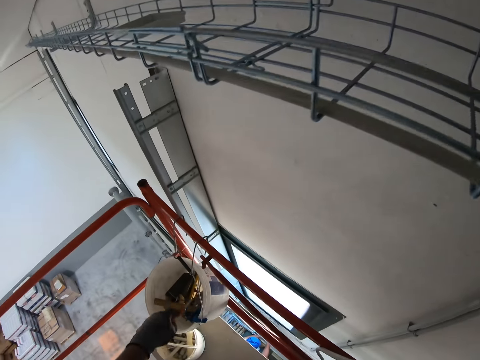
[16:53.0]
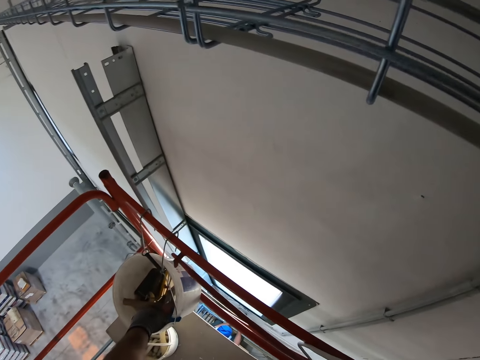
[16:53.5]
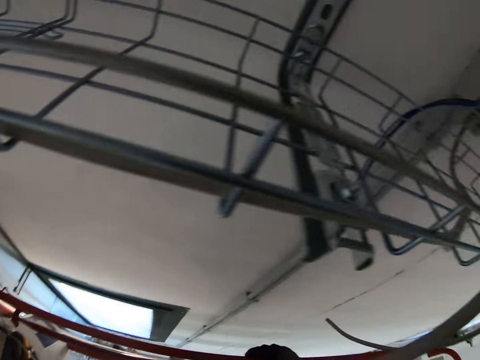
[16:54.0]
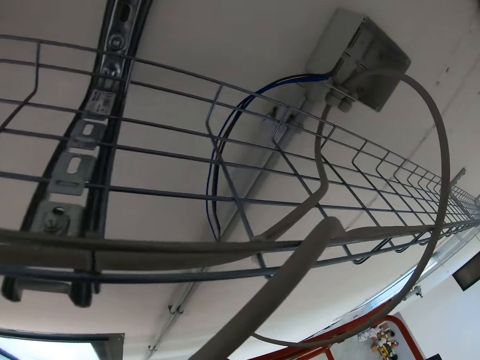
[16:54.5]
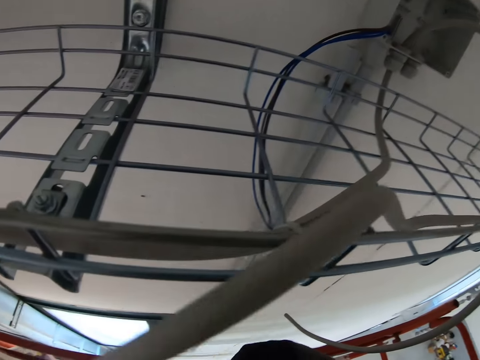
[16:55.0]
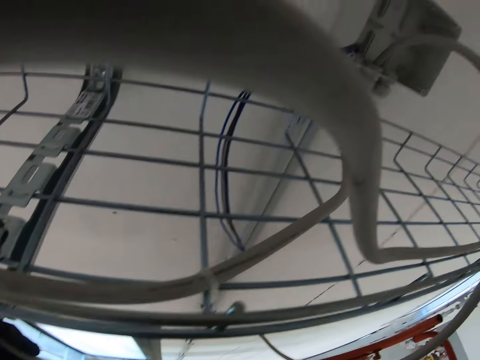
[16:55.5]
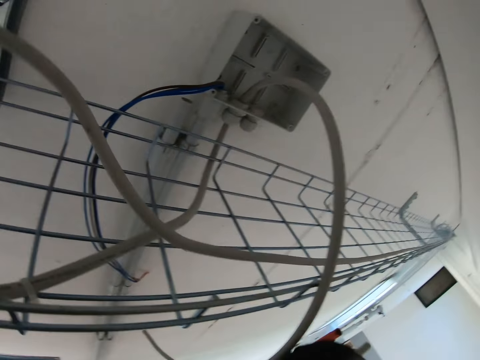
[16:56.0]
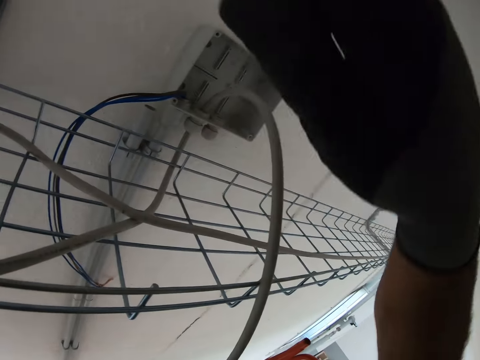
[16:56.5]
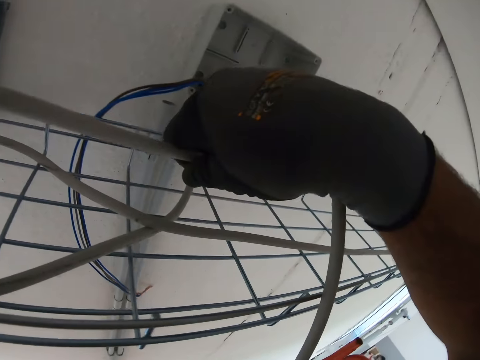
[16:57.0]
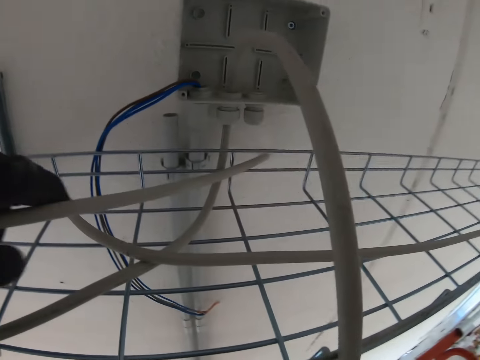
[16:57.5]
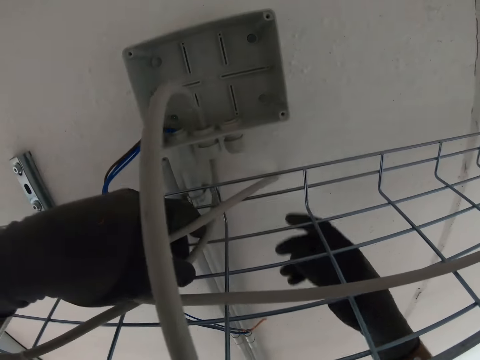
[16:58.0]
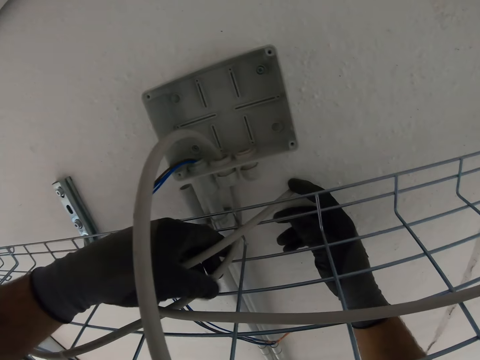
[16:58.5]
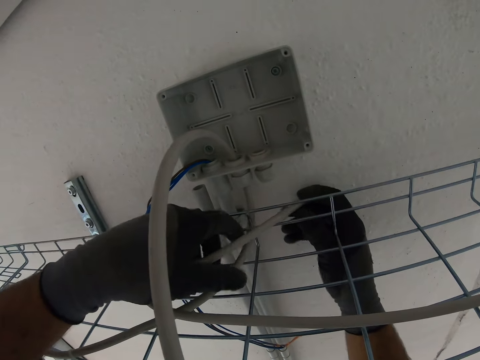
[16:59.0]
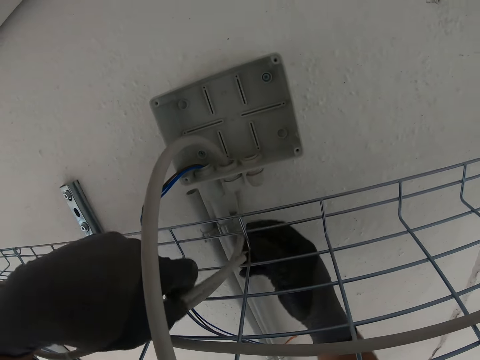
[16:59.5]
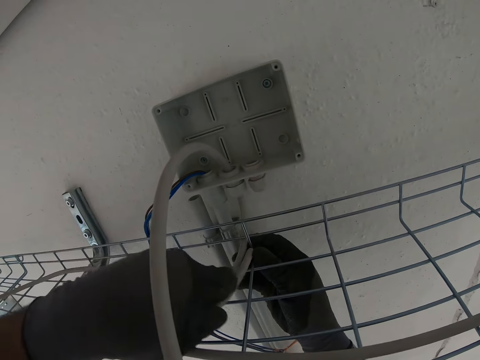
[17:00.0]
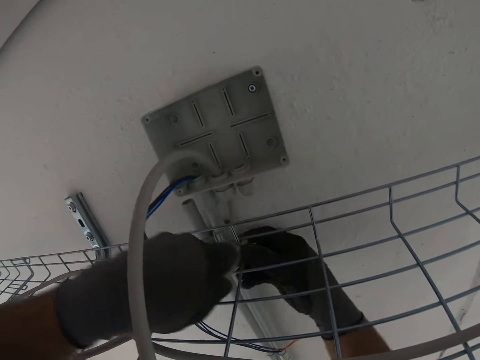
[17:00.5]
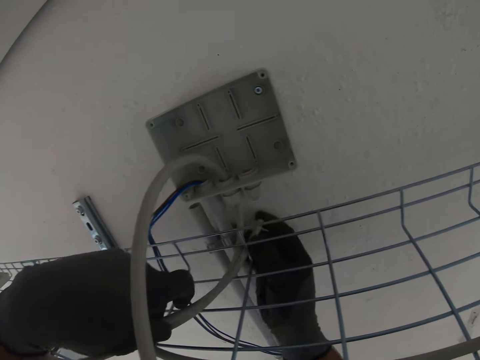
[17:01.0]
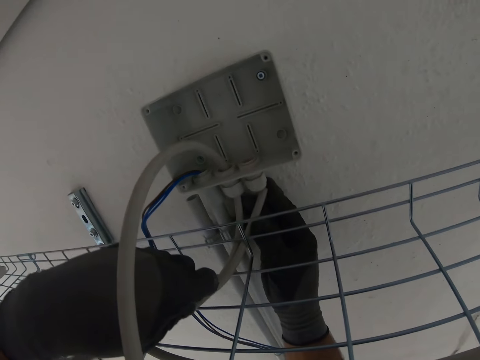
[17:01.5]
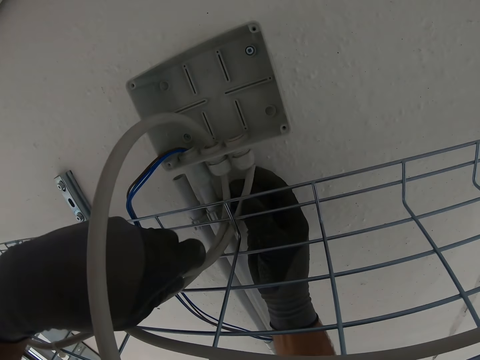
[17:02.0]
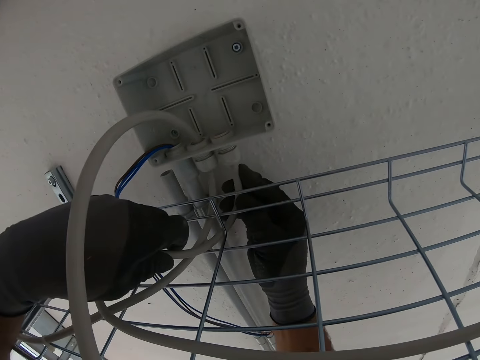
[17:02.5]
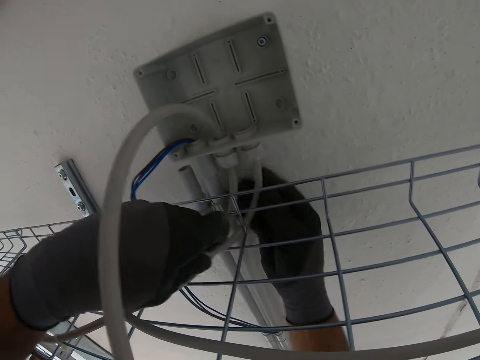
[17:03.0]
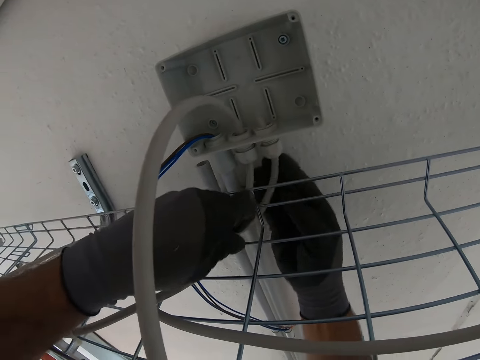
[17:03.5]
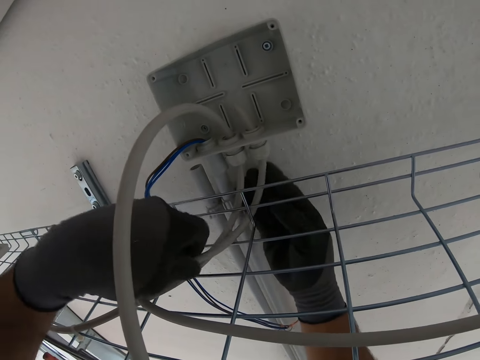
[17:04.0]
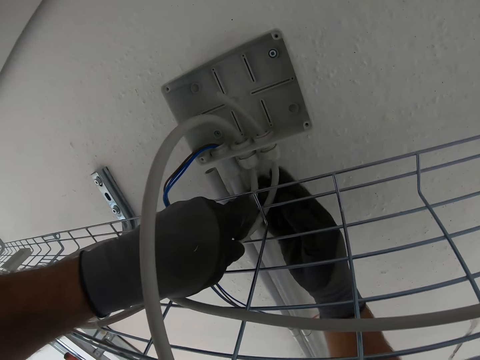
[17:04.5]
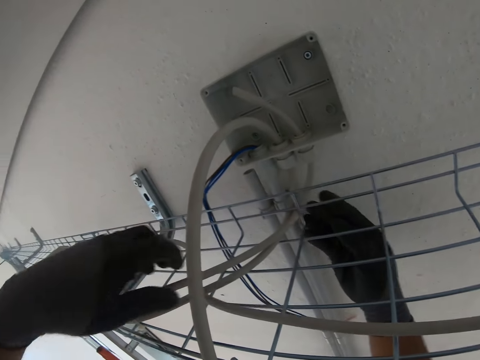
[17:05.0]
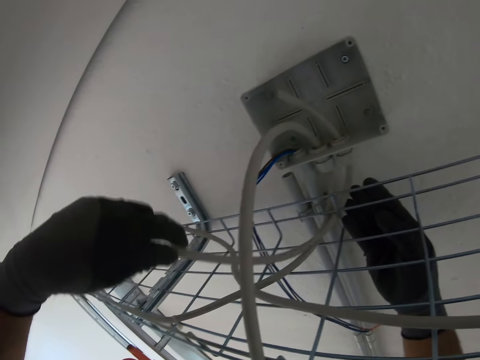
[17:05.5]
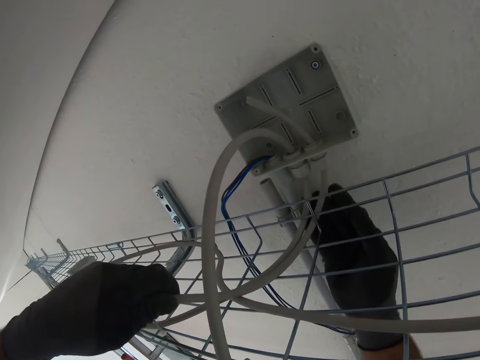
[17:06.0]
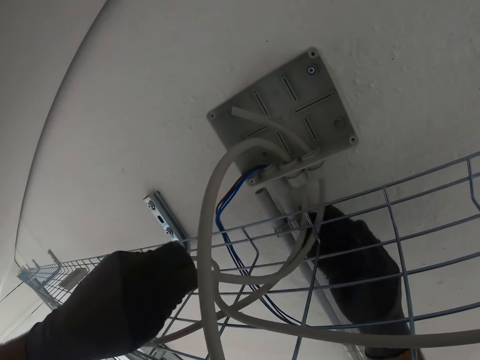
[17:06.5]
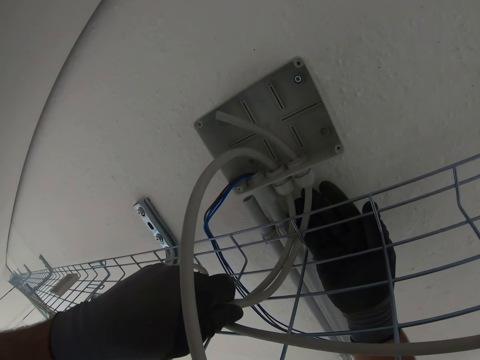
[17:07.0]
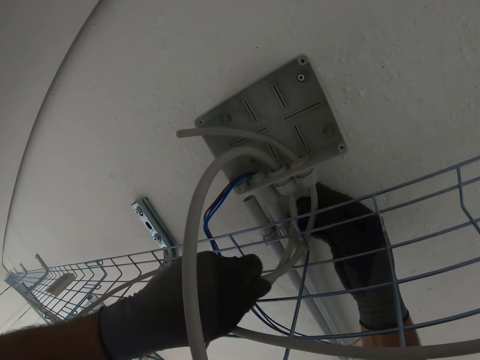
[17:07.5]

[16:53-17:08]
The camera wearer places the pliers in the bucket. They move towards the wall. They pick up the cable. They pass the cable through the wire. They fix the terminal wires. They place the cable in the fuse holder.

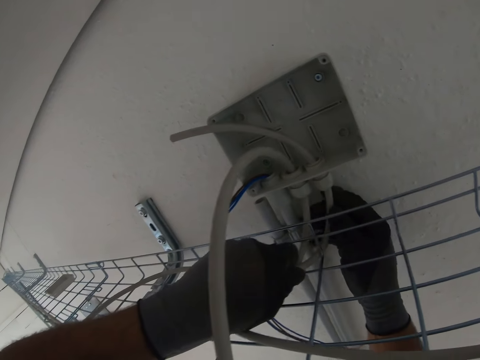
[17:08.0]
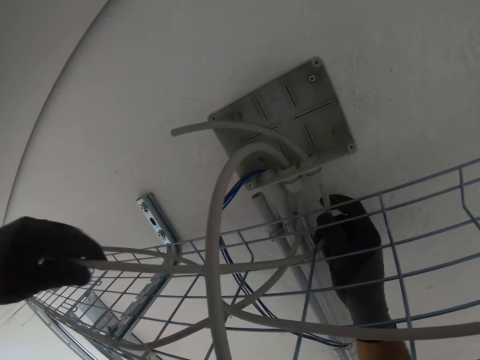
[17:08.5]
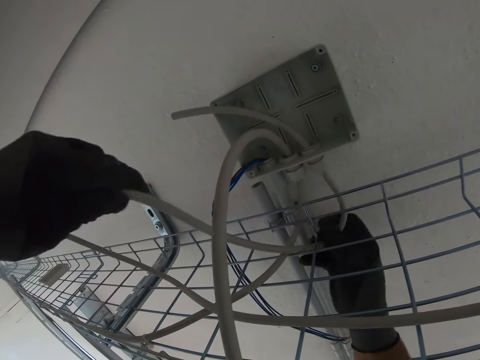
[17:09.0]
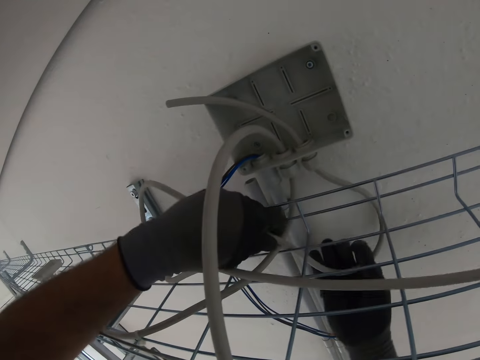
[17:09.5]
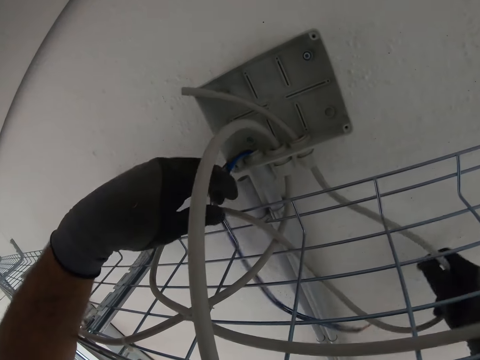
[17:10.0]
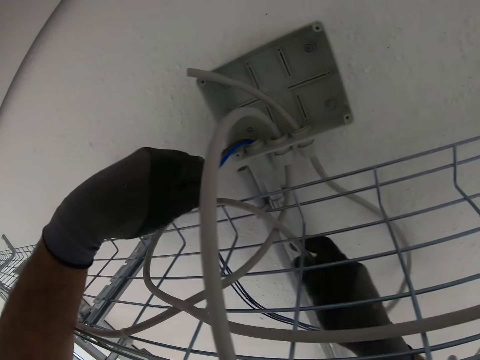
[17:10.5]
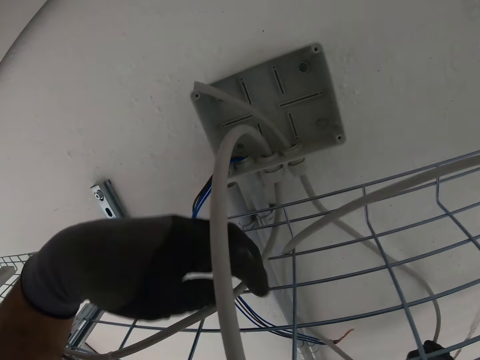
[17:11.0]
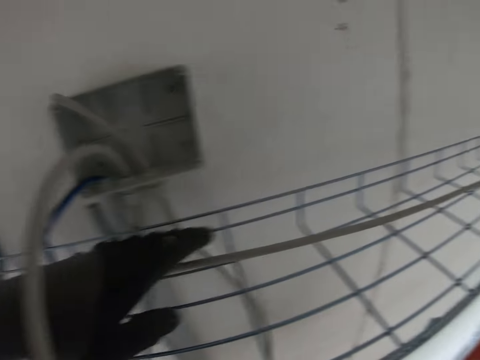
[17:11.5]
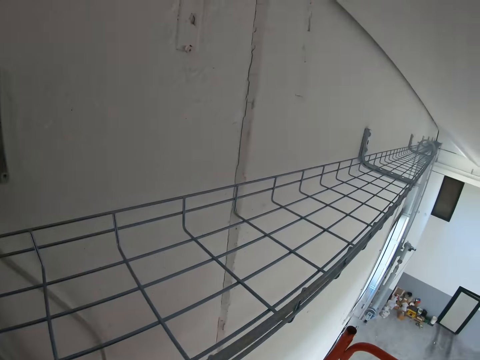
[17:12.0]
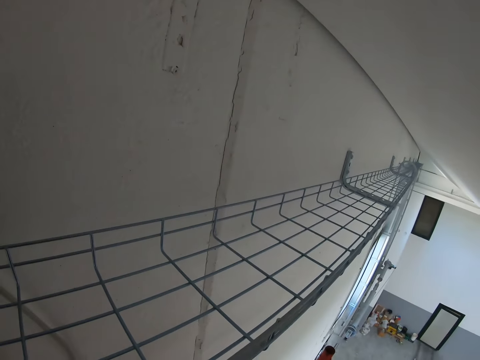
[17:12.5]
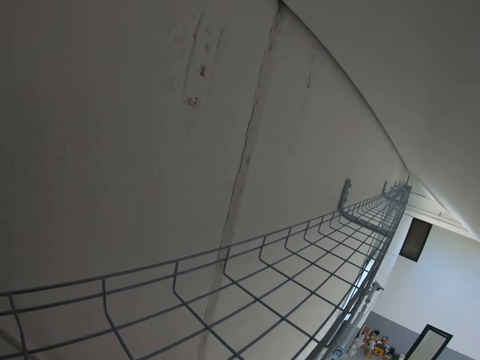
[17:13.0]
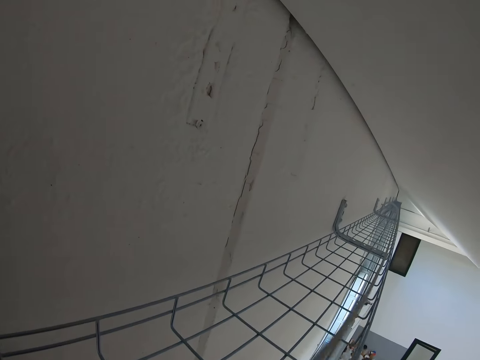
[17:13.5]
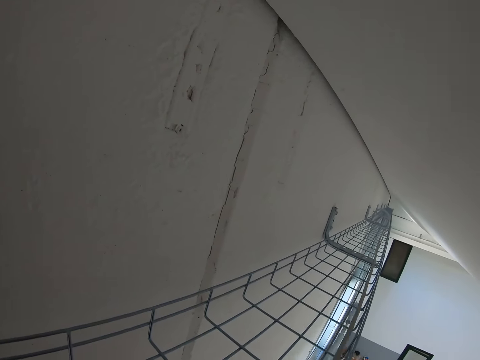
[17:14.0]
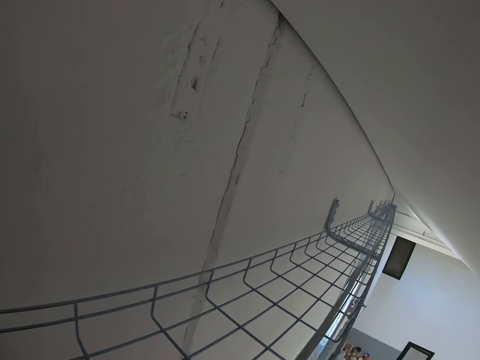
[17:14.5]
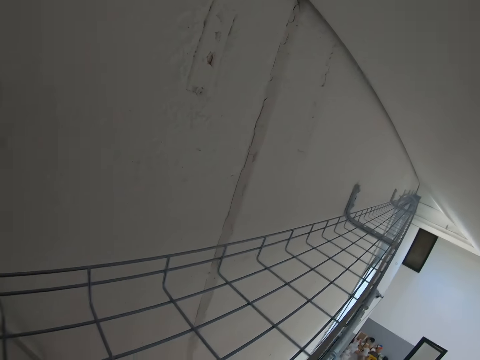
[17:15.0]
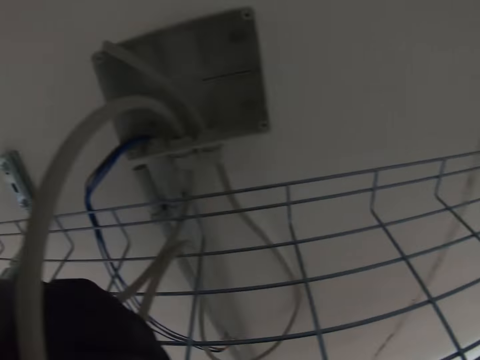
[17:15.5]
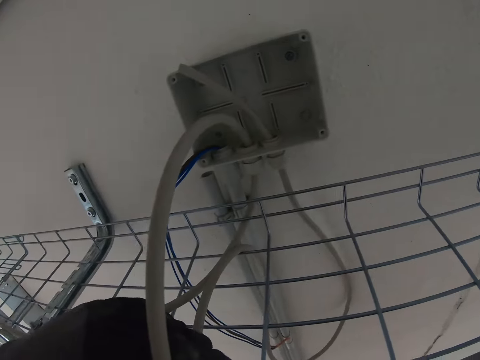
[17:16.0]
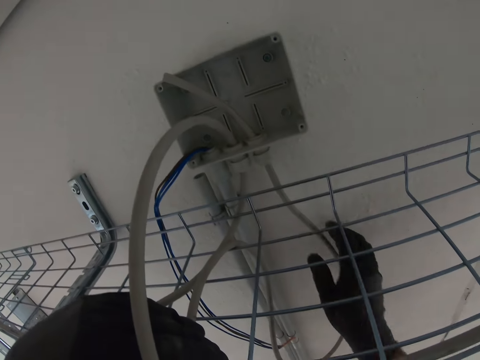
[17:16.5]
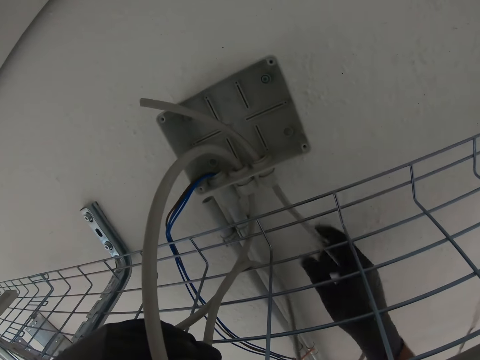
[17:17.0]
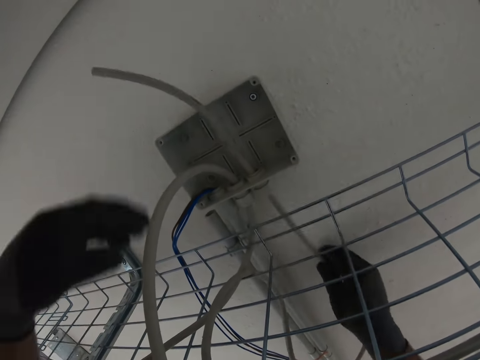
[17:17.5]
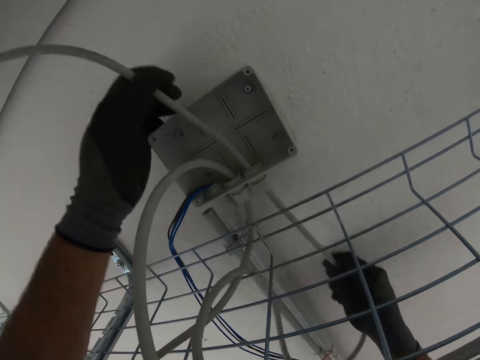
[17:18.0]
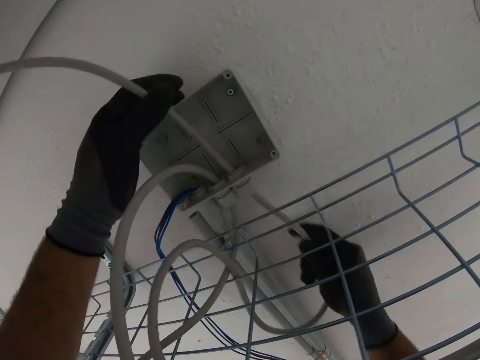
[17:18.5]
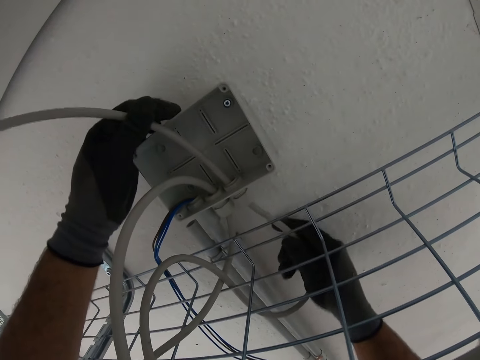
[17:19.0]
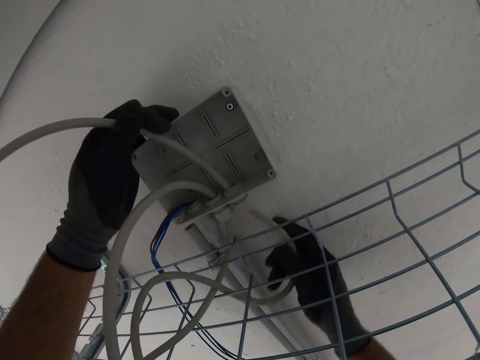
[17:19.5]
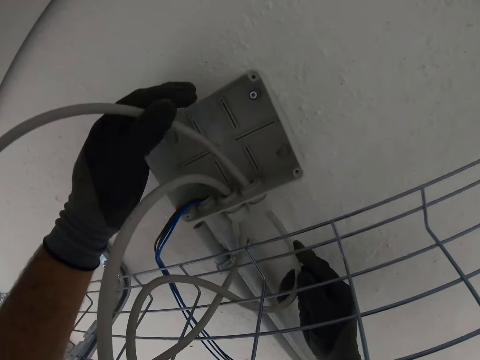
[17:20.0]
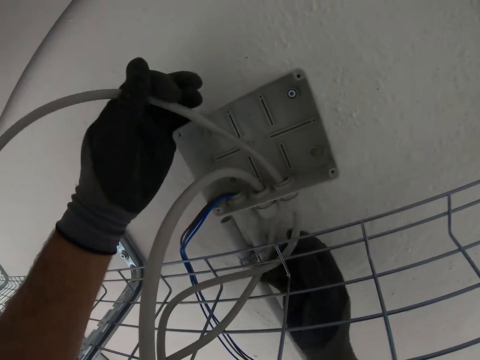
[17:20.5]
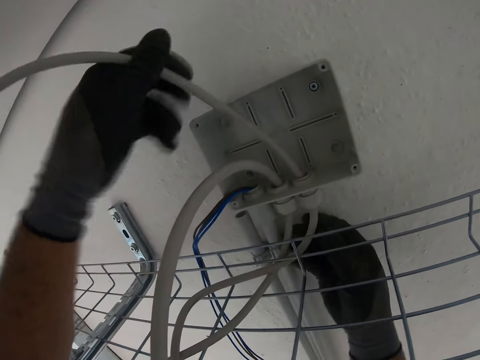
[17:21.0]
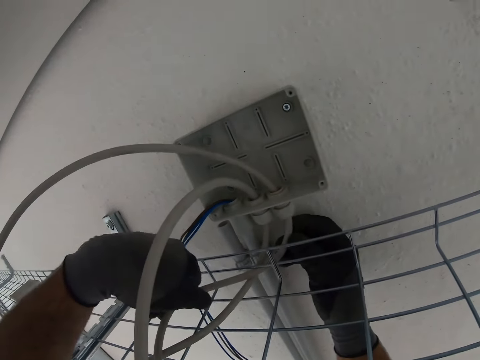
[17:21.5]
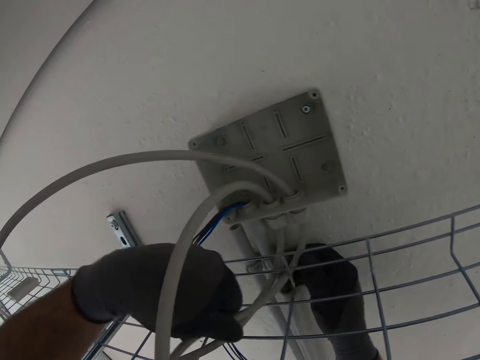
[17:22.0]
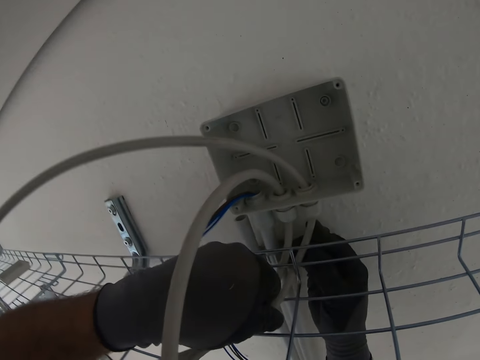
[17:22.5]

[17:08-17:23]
The camera wearer adjusts the position of the cable. They place the cable in the fuse holder.
